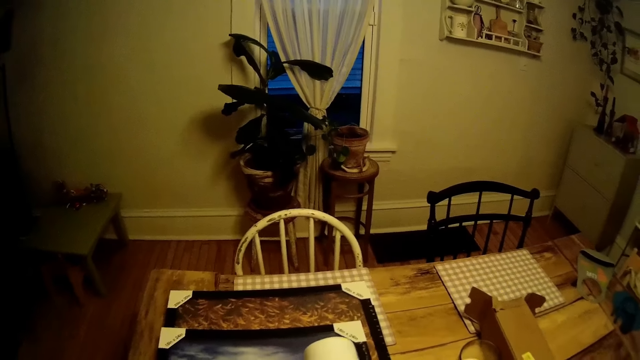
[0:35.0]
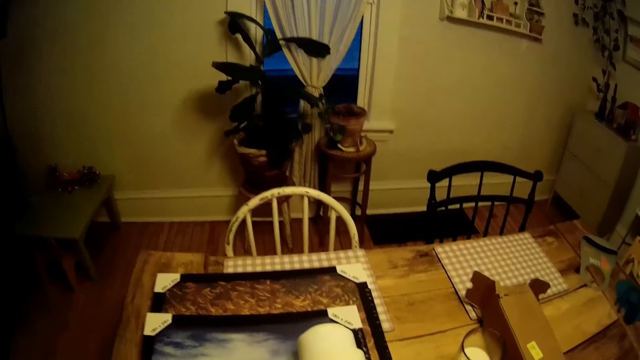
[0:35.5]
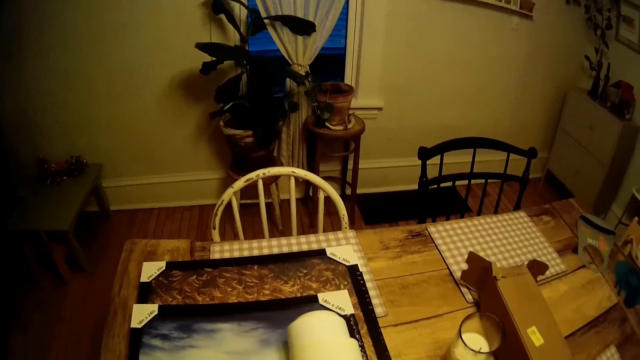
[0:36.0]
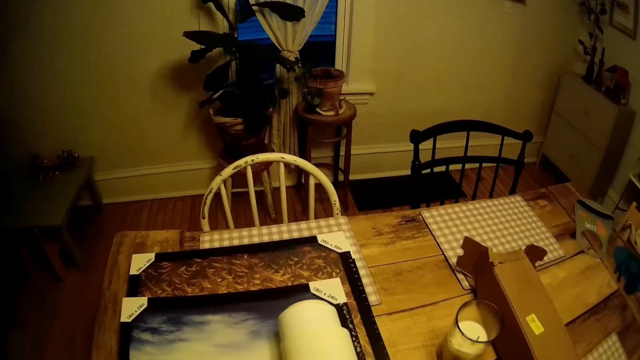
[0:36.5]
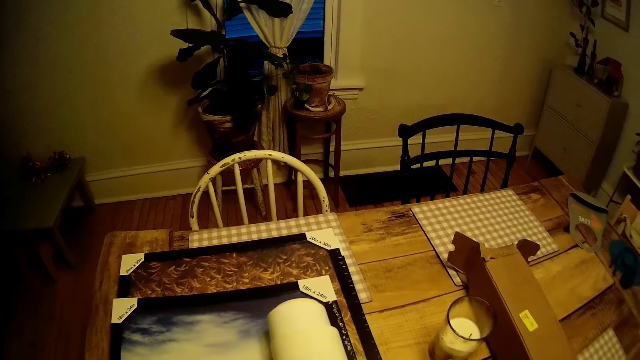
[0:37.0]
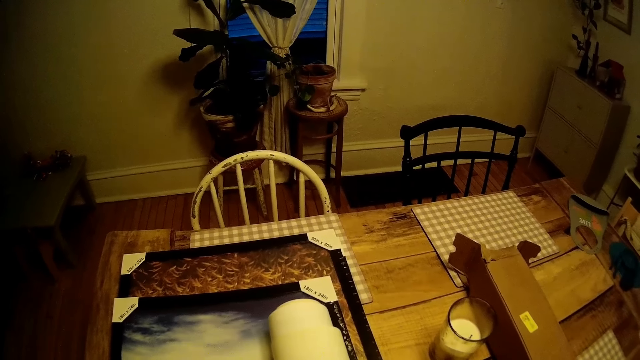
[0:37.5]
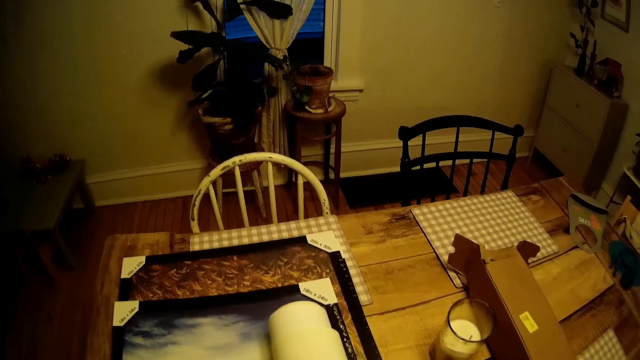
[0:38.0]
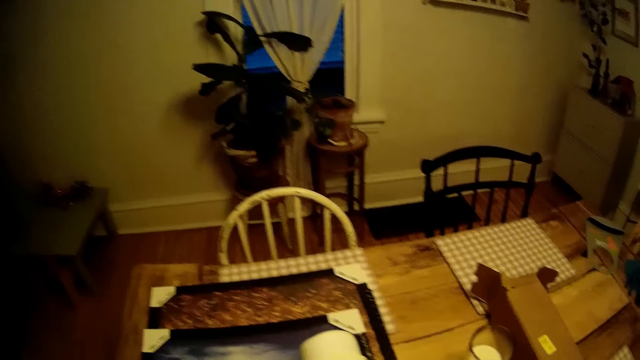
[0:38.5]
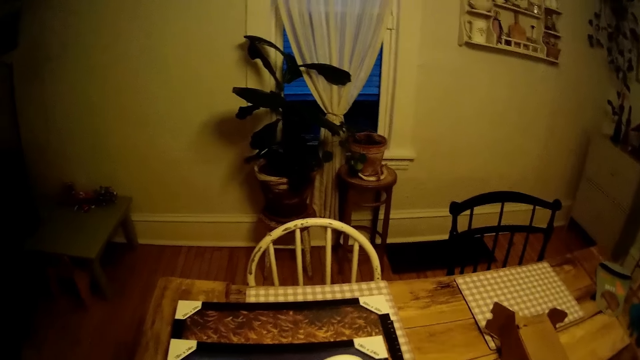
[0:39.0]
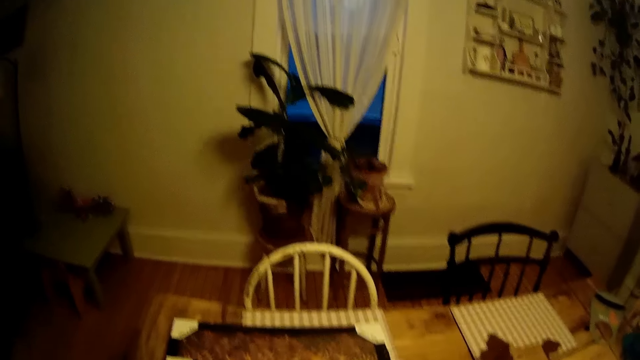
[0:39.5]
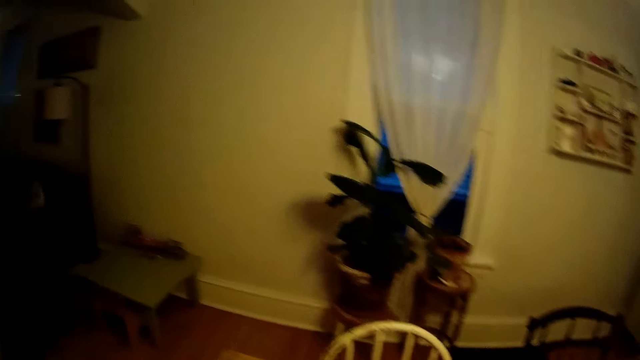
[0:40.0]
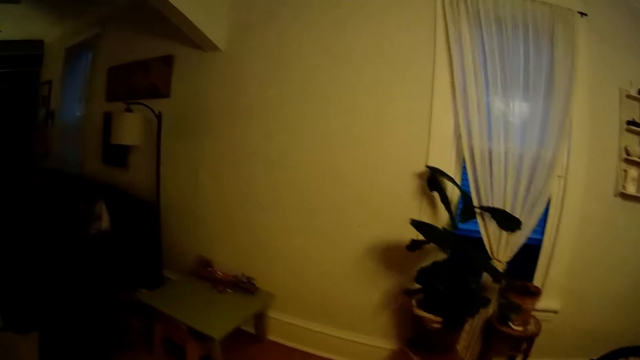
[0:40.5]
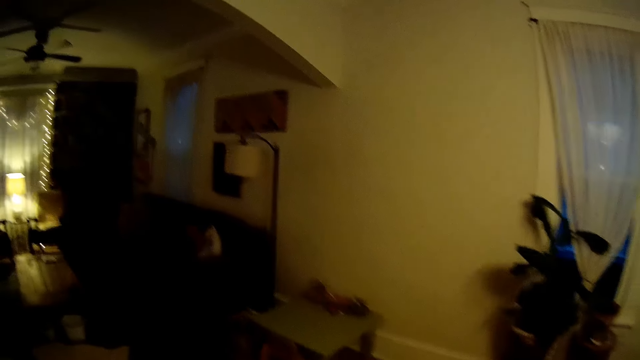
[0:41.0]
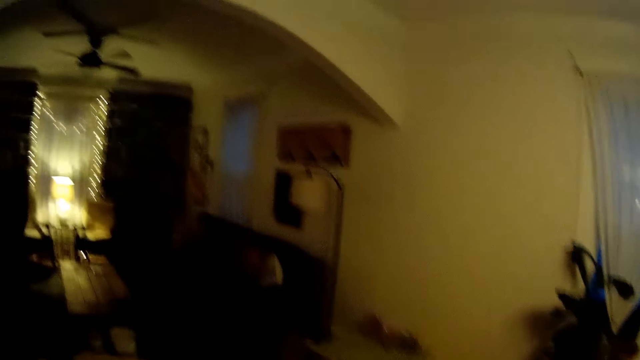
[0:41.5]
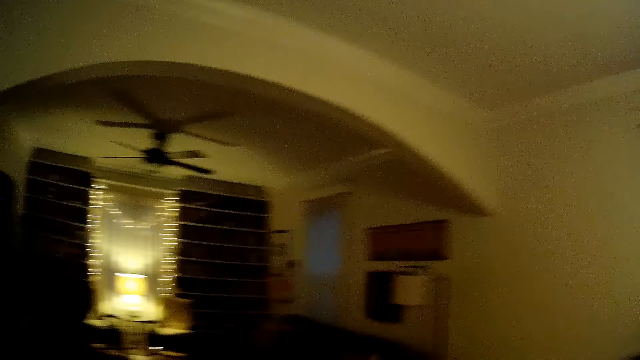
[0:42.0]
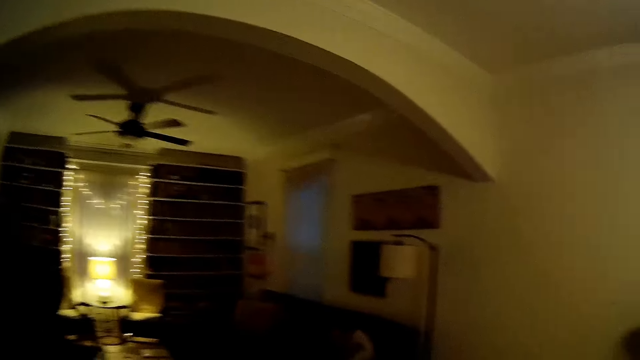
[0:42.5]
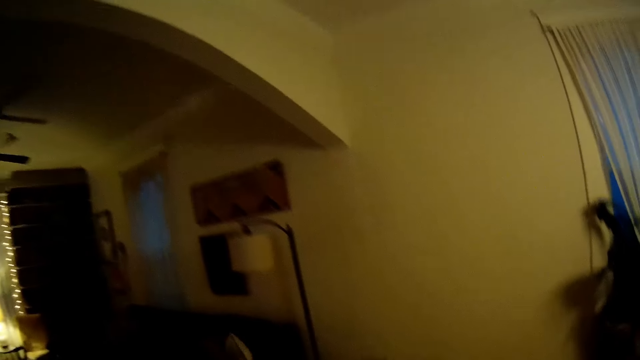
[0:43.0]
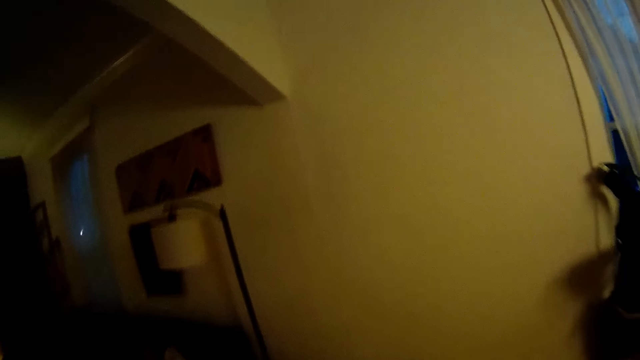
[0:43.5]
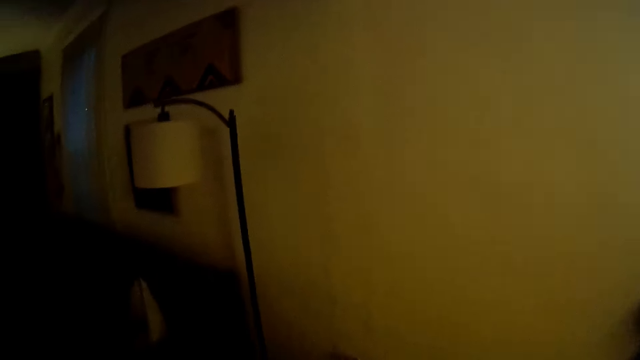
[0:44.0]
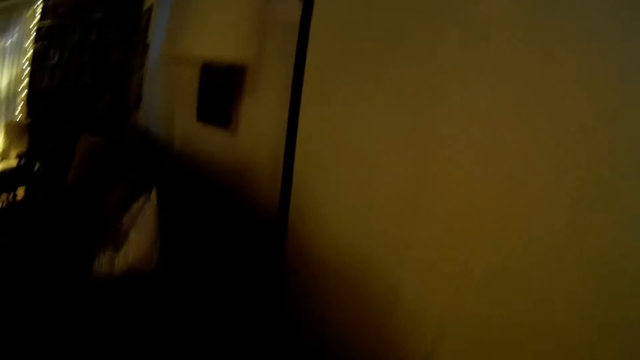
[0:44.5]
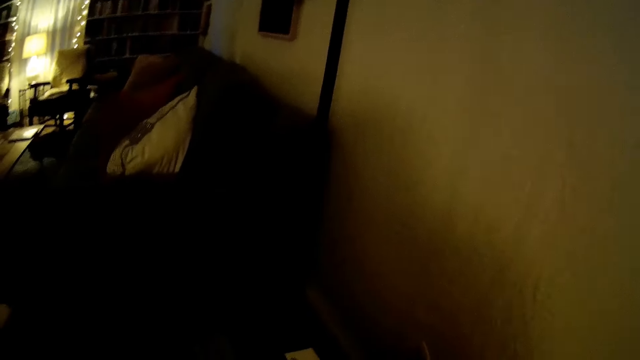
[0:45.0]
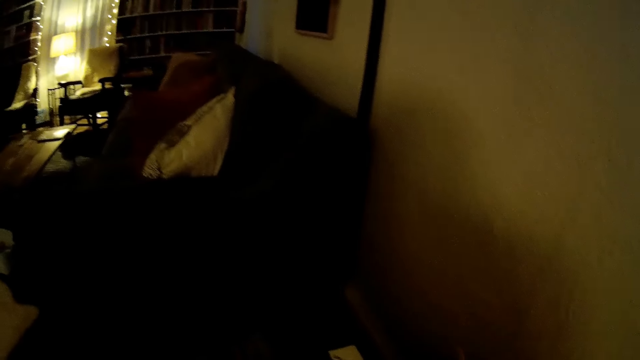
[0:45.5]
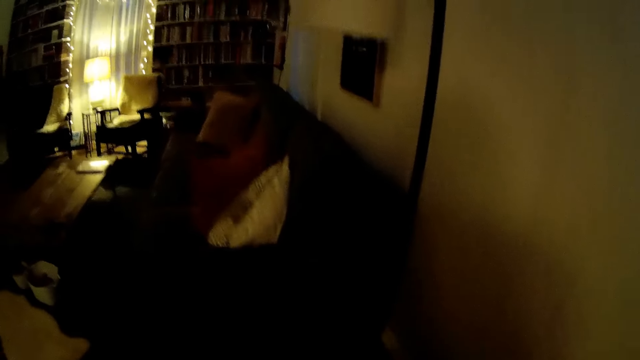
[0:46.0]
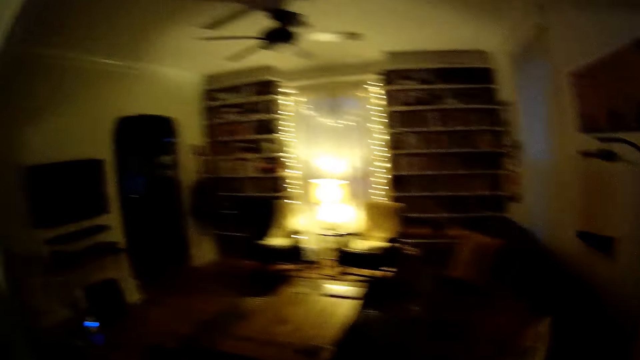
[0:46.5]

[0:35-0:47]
The camera wearer drops the white cardboard on a picture frame with her right hand. She puts the paper roll on the table. She walks.

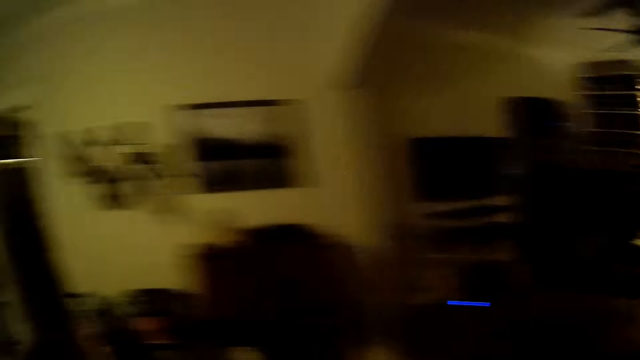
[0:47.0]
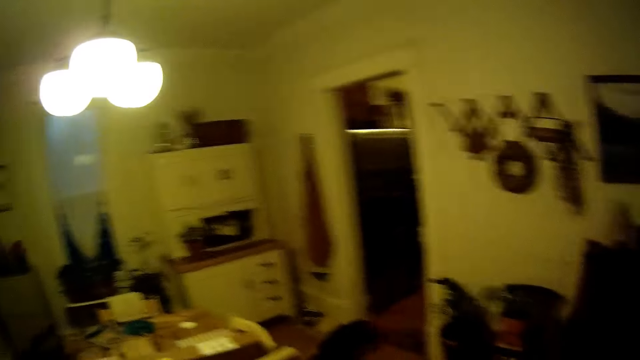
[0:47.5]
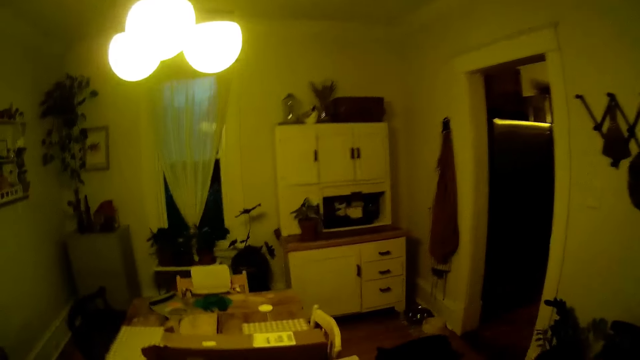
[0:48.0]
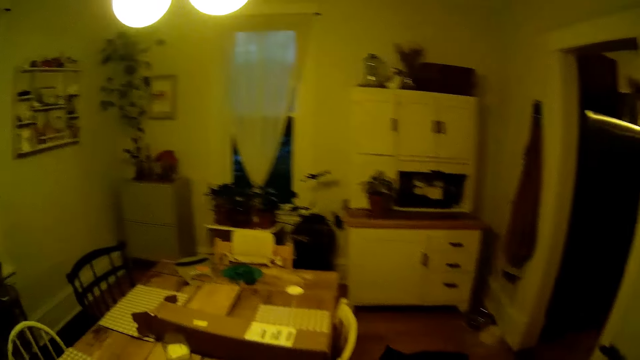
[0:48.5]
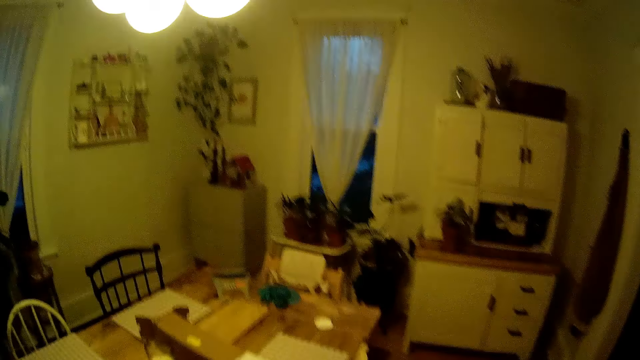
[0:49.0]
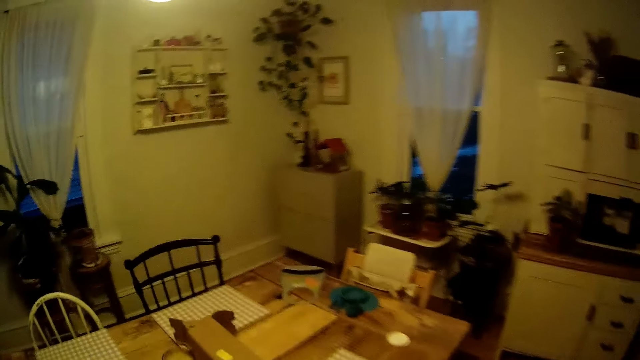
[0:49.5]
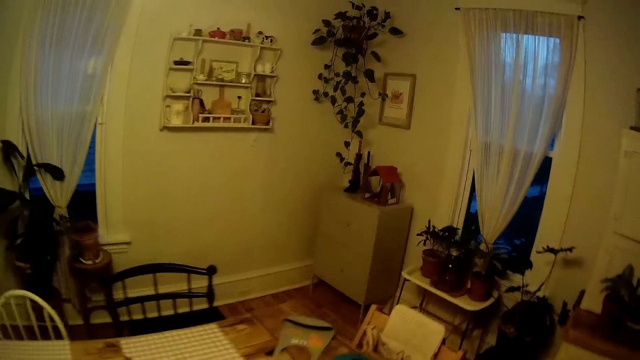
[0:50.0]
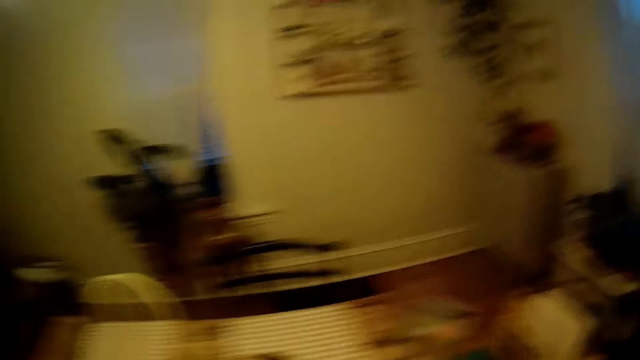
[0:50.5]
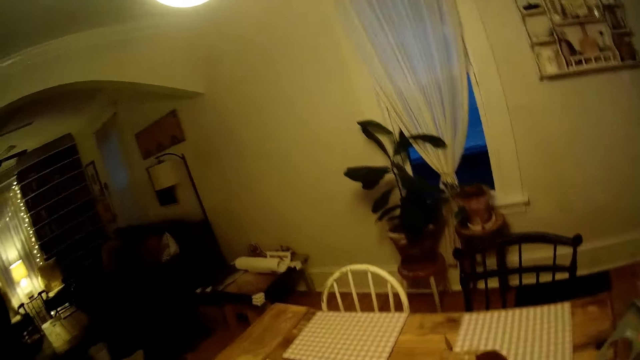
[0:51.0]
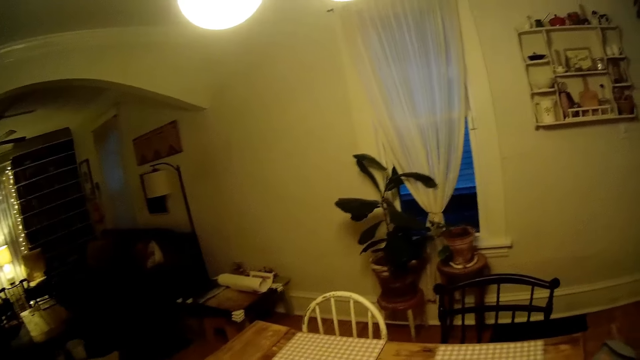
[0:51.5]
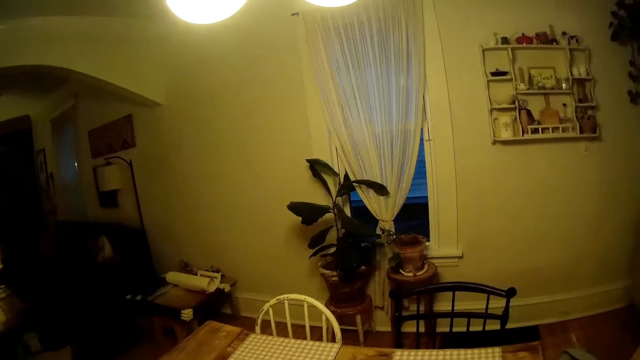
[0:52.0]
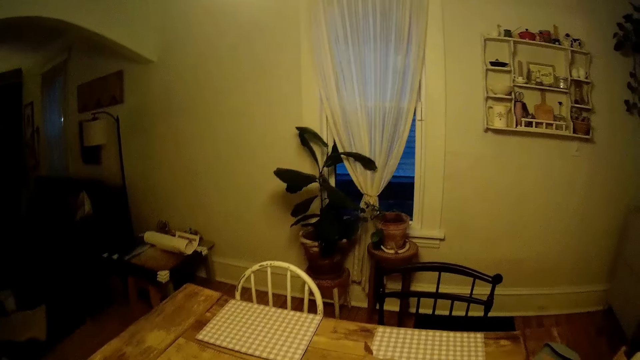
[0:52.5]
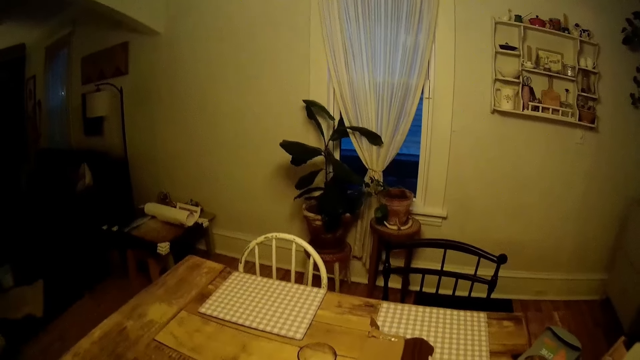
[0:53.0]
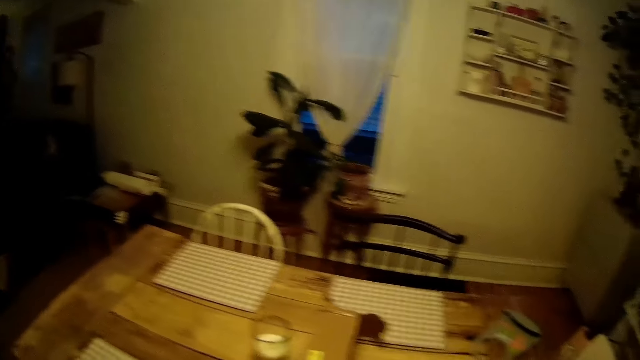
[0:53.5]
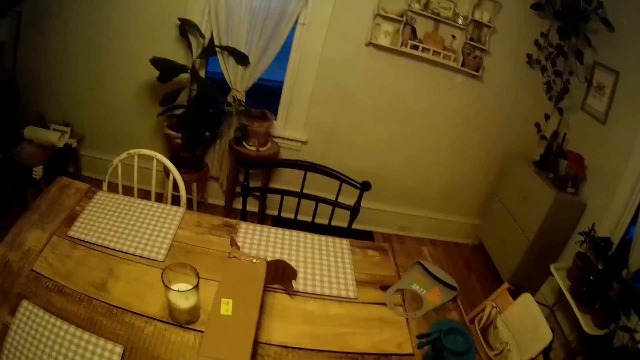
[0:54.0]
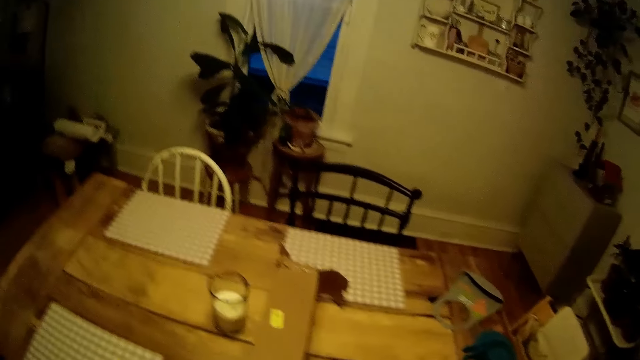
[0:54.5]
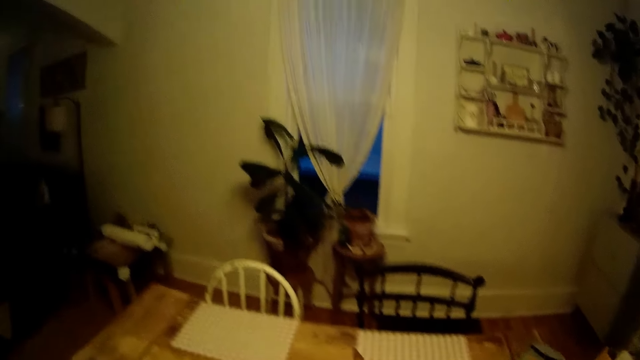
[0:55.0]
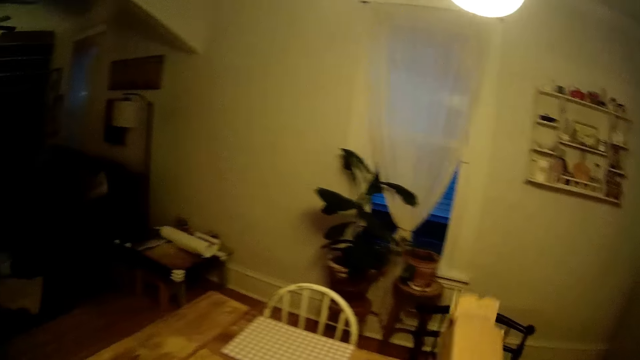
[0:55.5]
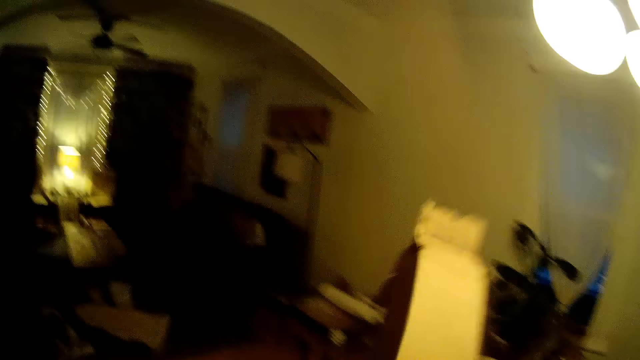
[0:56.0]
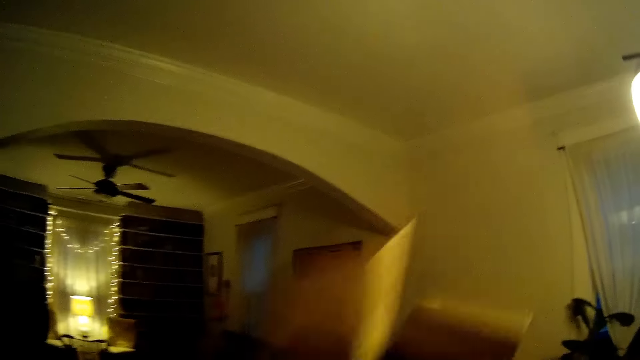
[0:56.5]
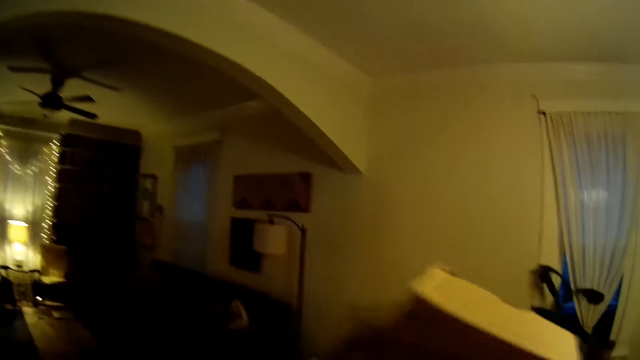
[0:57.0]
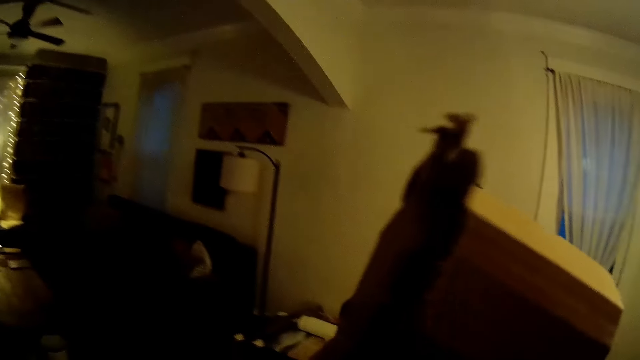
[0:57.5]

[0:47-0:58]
The camera wearer picks up a paper box from the table with her right hand. She holds the box.
